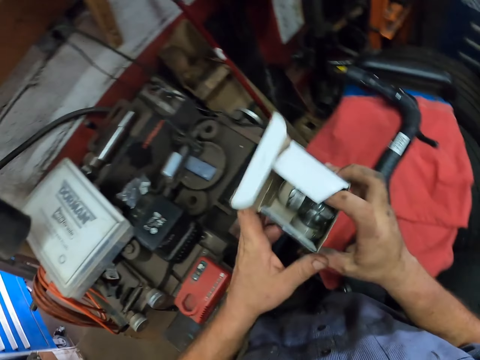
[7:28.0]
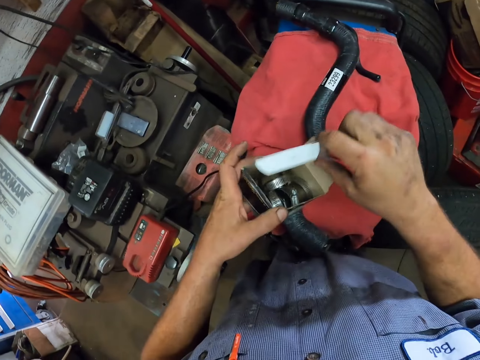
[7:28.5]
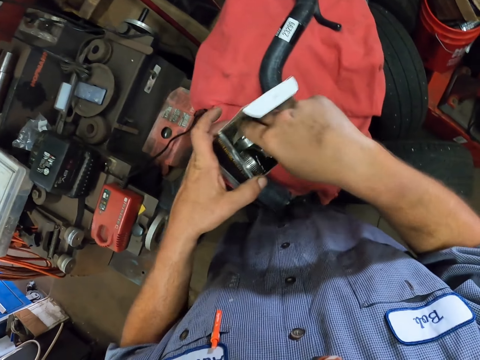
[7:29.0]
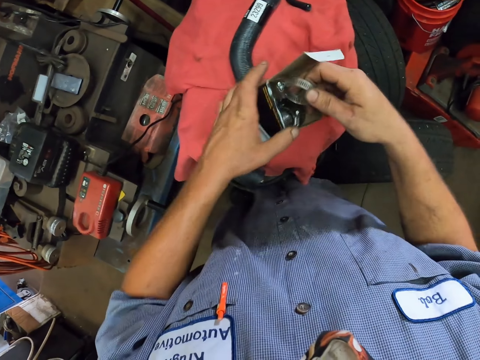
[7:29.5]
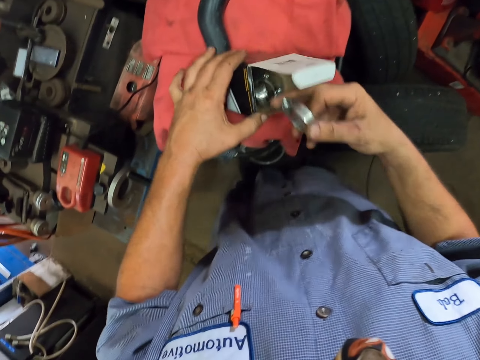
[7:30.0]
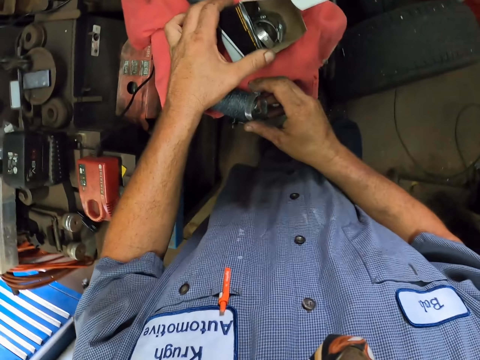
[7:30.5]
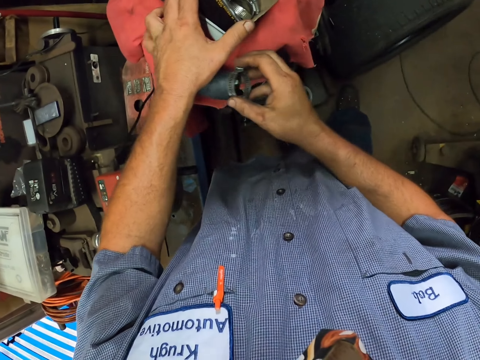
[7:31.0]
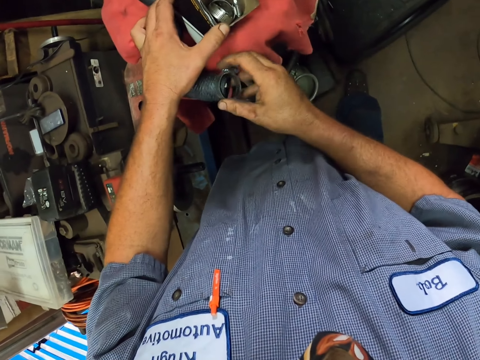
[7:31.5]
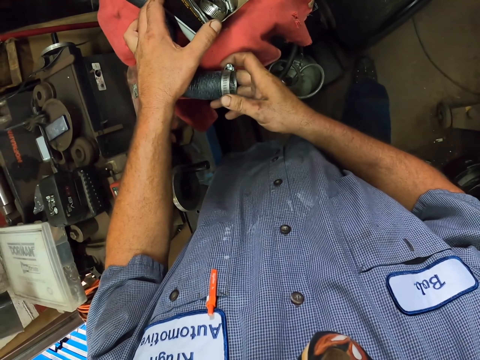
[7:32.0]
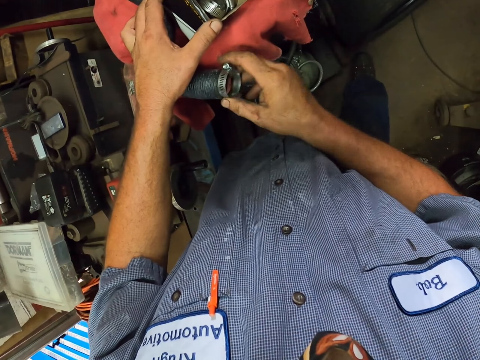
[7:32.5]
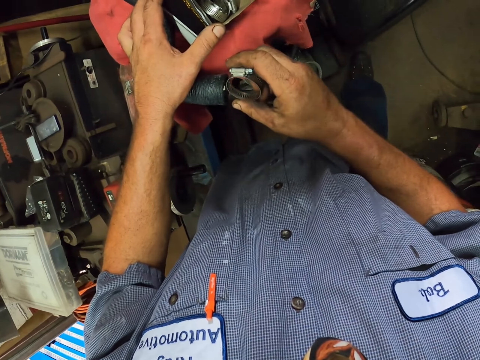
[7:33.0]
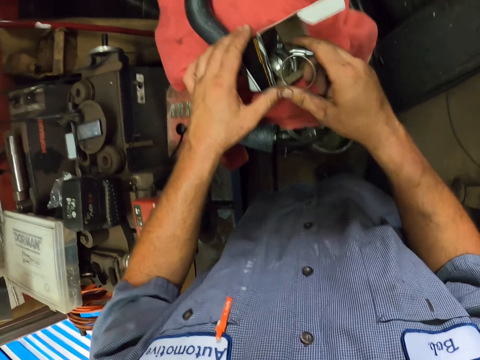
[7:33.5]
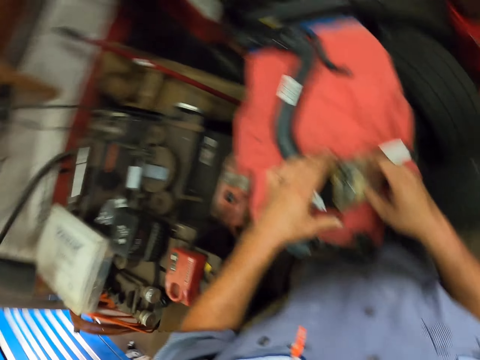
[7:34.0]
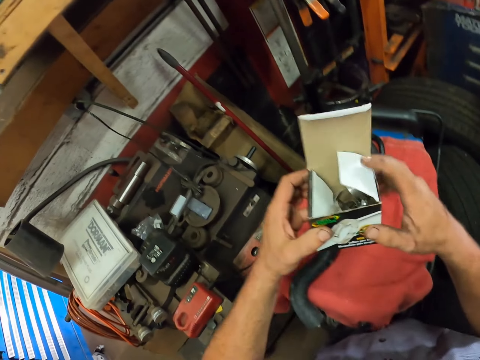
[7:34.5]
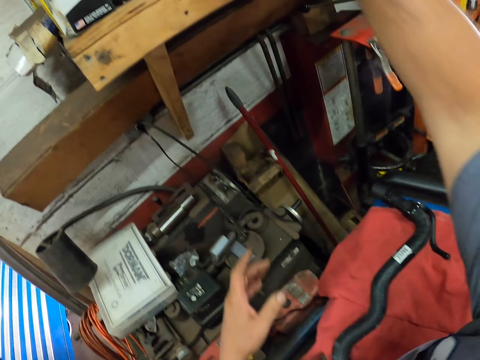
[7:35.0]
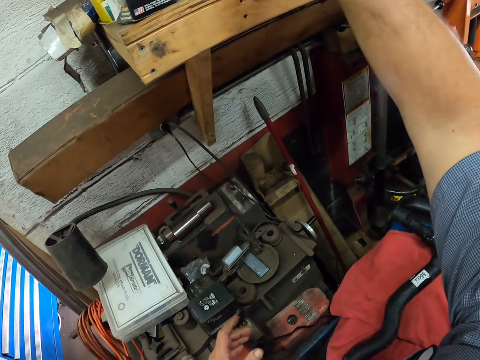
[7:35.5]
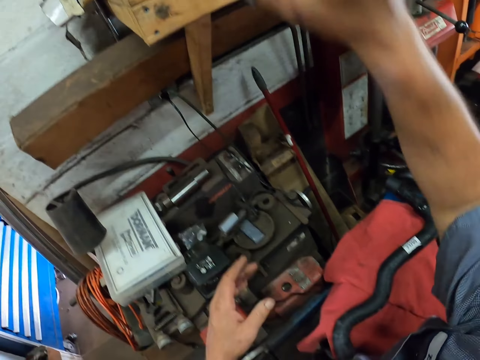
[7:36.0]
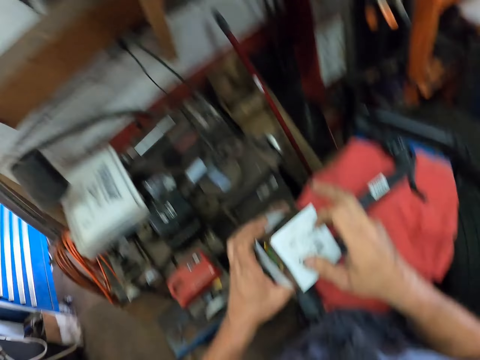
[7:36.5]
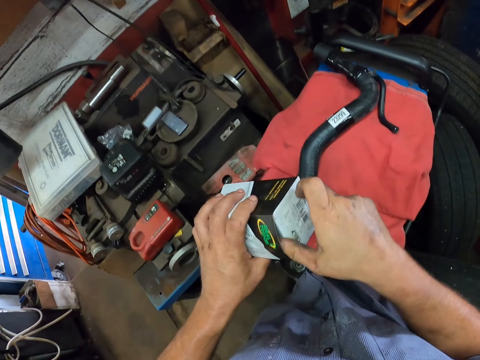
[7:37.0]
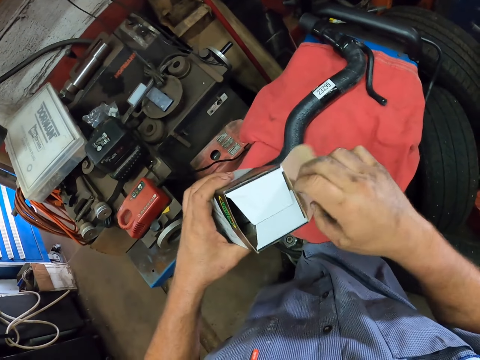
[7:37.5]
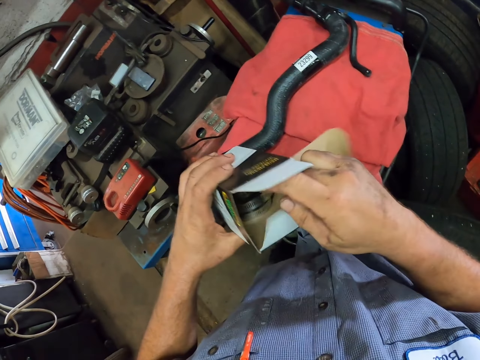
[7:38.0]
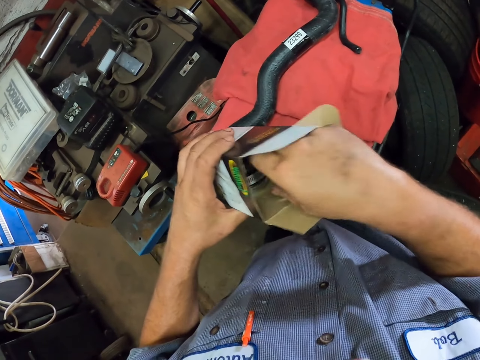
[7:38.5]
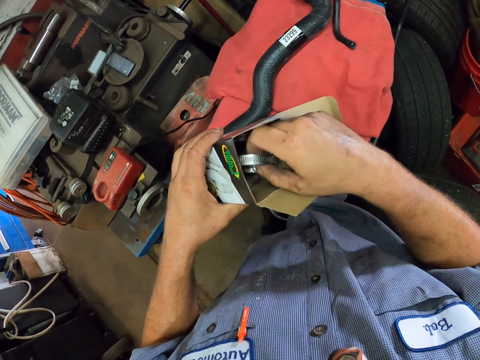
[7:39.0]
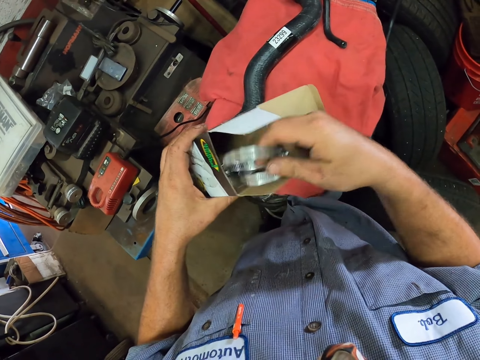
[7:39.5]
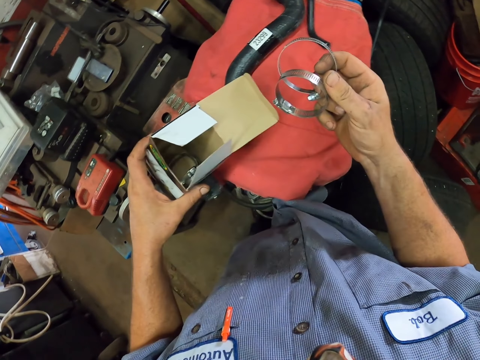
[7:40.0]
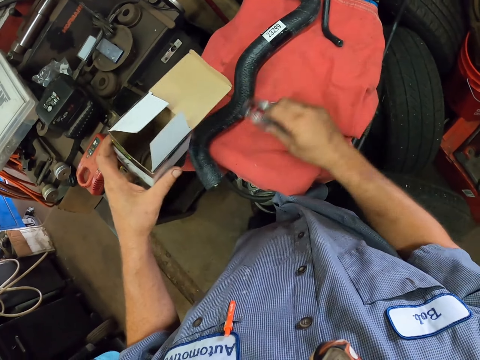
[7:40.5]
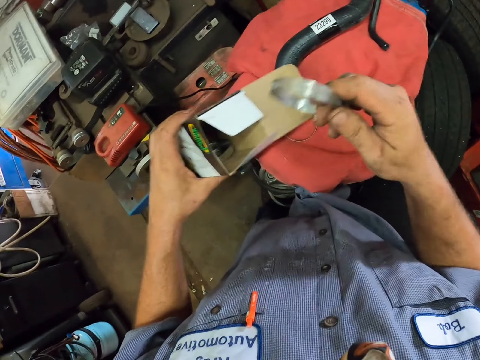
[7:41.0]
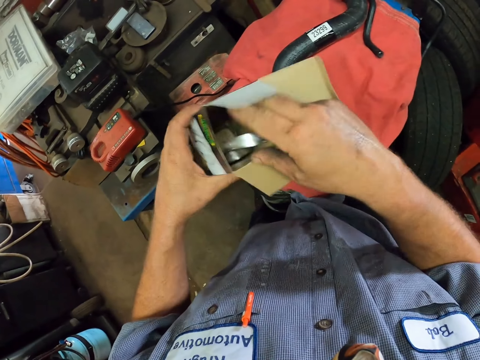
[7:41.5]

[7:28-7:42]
The camera wearer picks up the box from the shelf. They pick up something from the box. They fit something to the exhaust pipe. They lift the box. They place the box on the shelf. They open the box. They pick up something from the box.

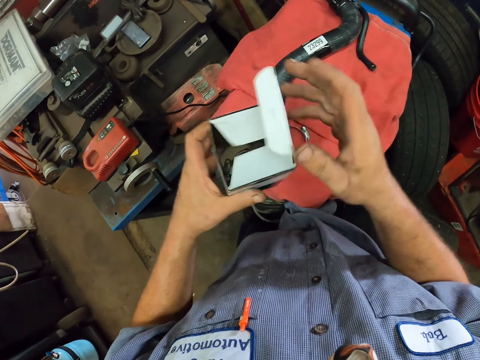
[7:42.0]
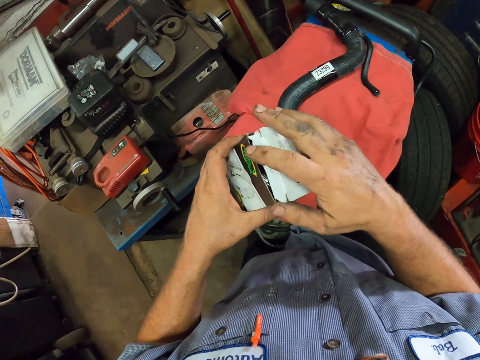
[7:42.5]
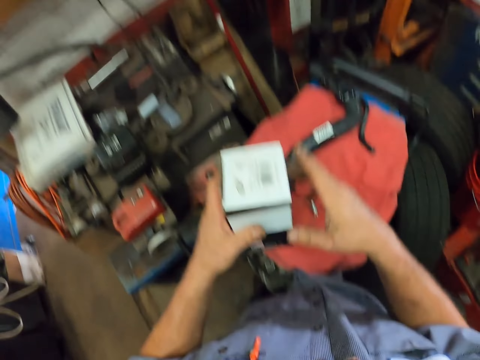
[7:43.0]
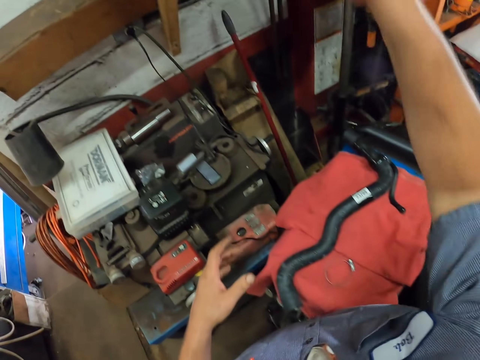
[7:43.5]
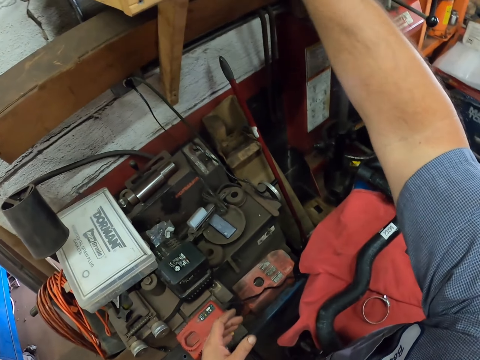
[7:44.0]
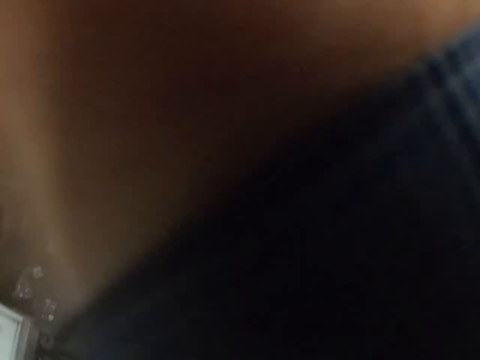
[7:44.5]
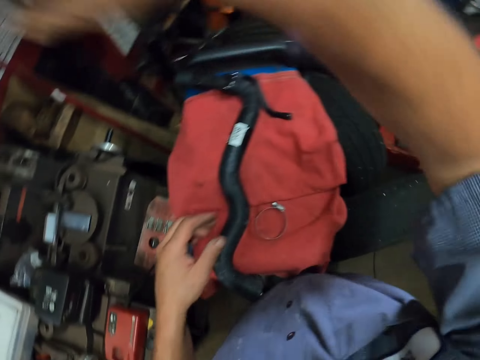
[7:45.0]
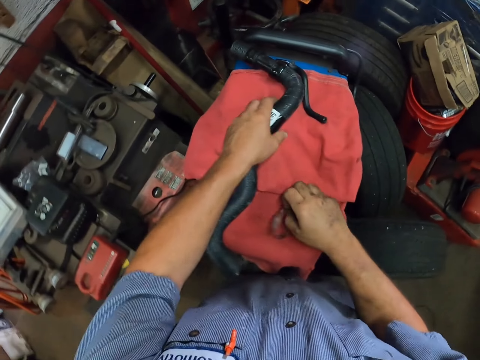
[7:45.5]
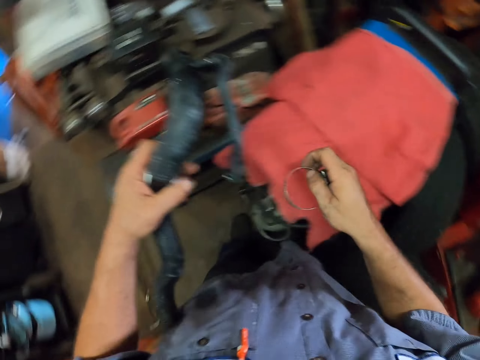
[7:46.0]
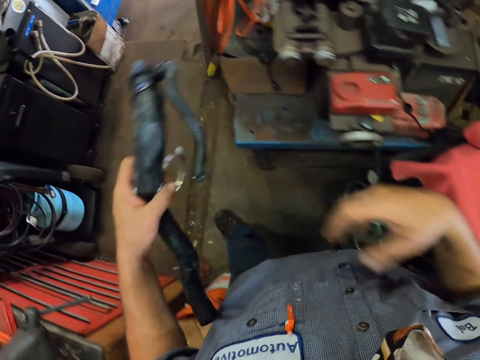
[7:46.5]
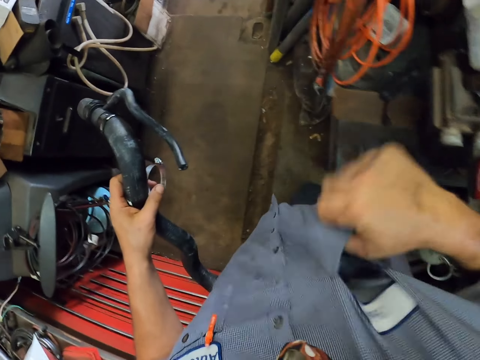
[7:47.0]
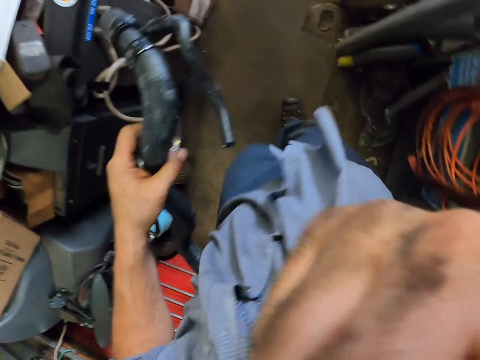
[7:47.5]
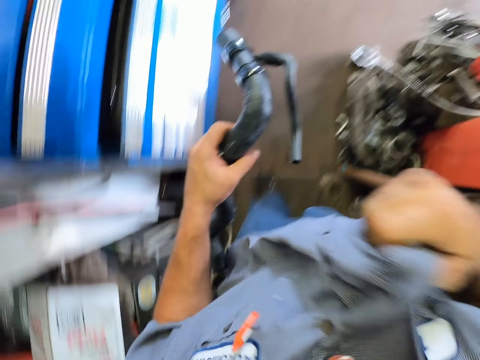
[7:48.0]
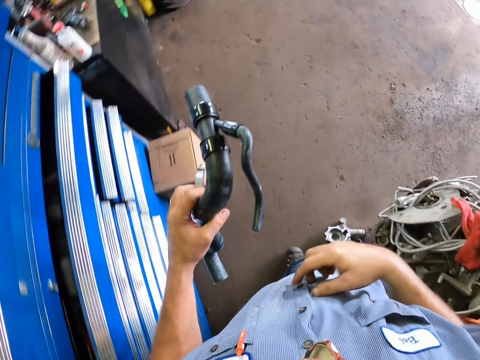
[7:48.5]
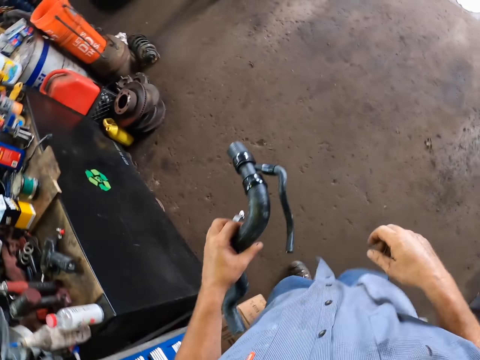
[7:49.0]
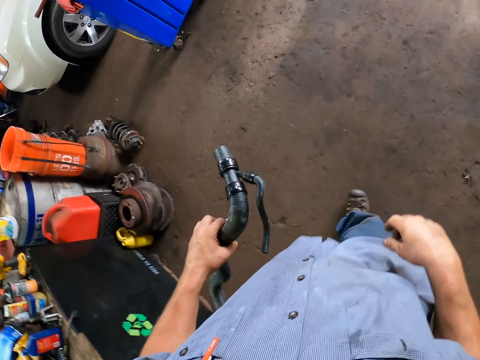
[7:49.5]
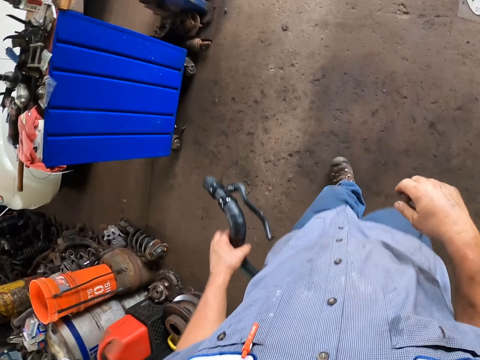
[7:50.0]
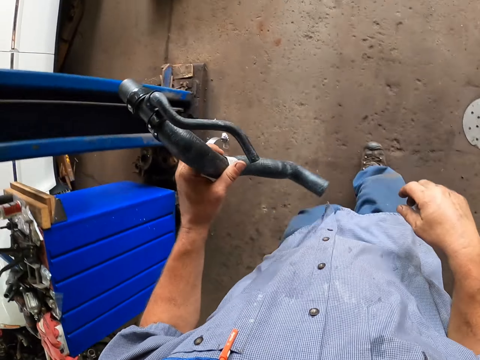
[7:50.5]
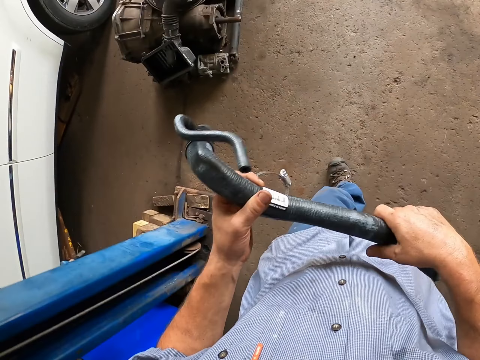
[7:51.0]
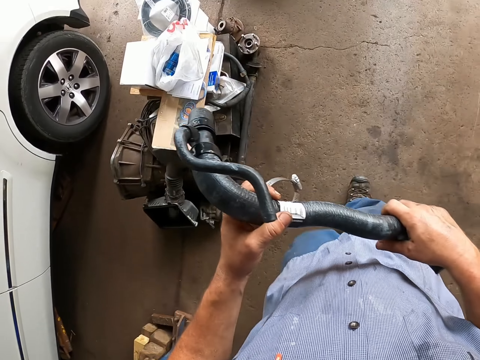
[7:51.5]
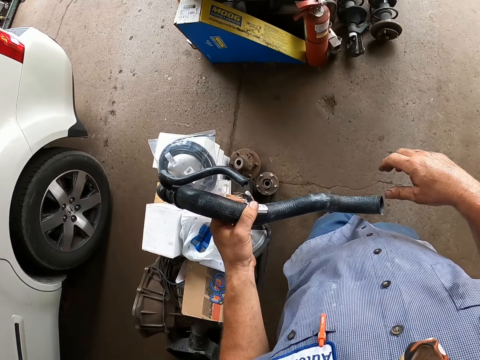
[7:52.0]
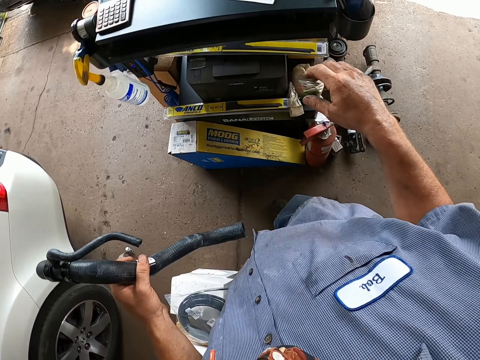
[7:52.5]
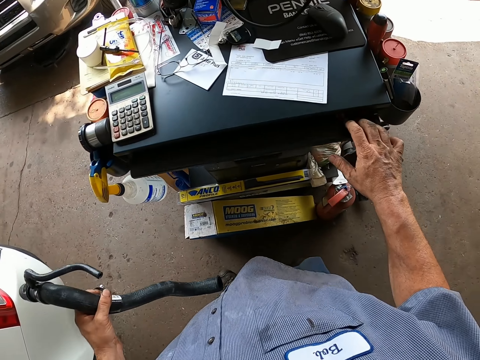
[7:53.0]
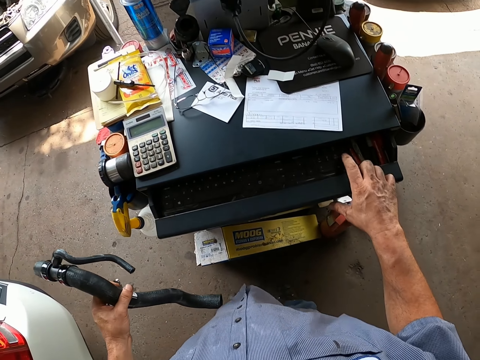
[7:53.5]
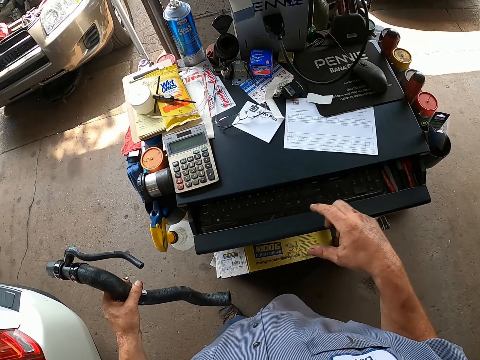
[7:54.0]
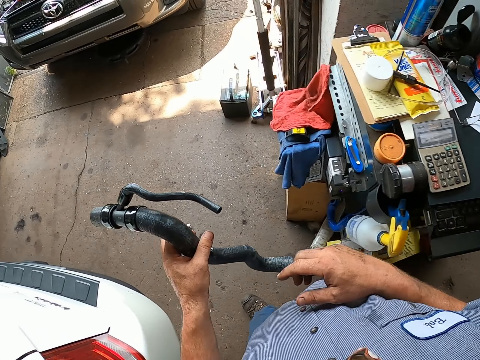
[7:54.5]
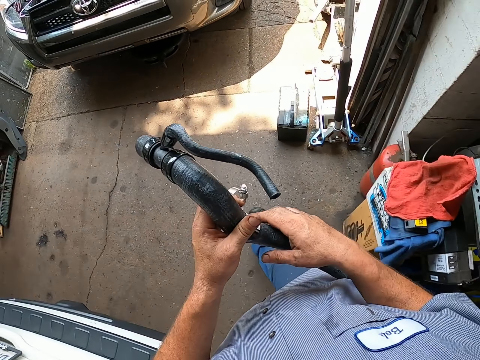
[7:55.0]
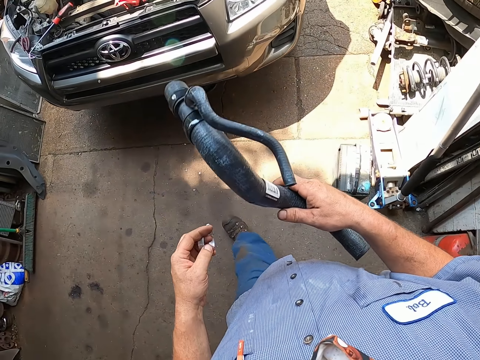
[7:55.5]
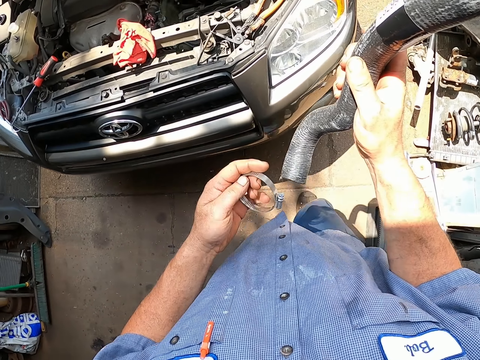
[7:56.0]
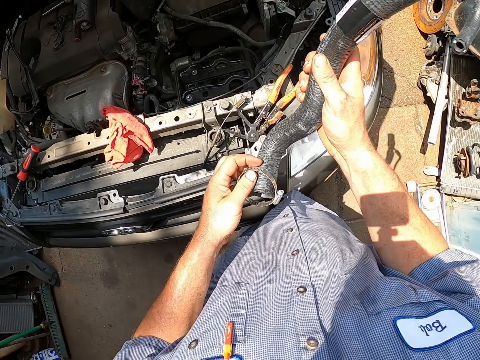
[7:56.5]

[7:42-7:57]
The camera wearer closes the box. They place the box on the shelf. They lift the pipe. They move around the garage. They hold the pipe. They open something. They move around the garage.
